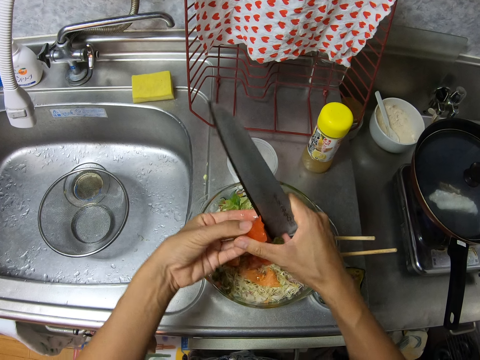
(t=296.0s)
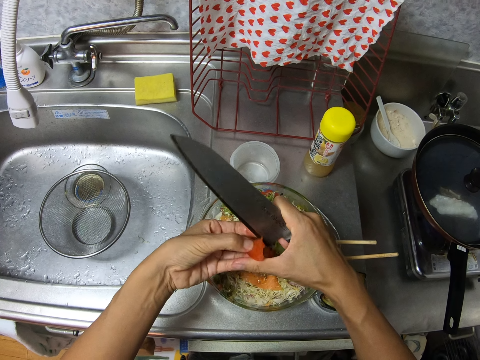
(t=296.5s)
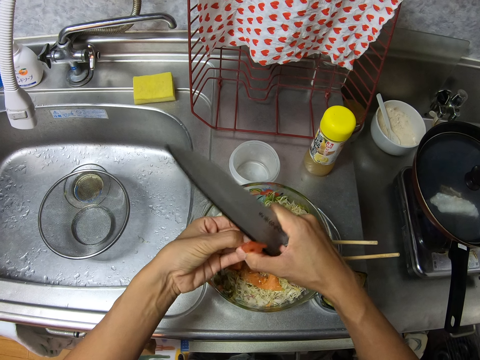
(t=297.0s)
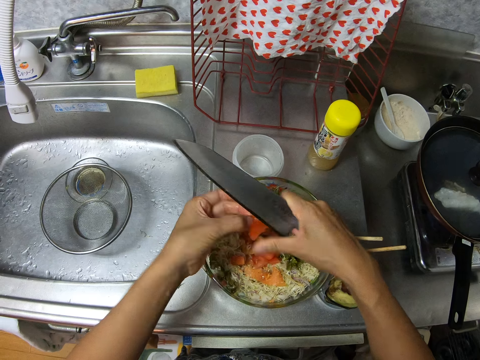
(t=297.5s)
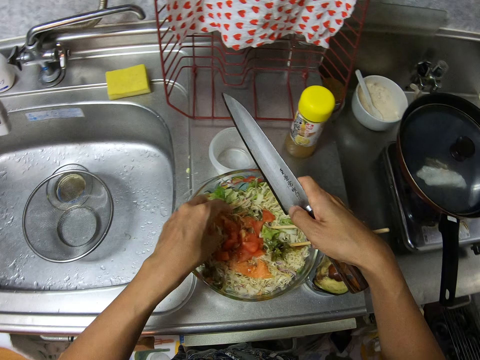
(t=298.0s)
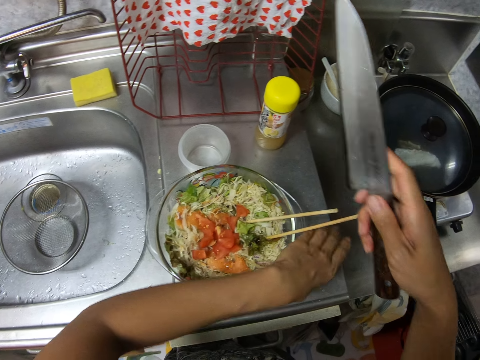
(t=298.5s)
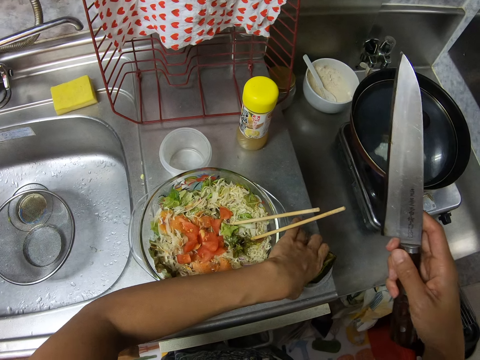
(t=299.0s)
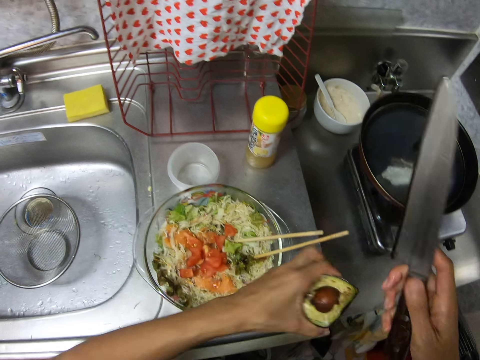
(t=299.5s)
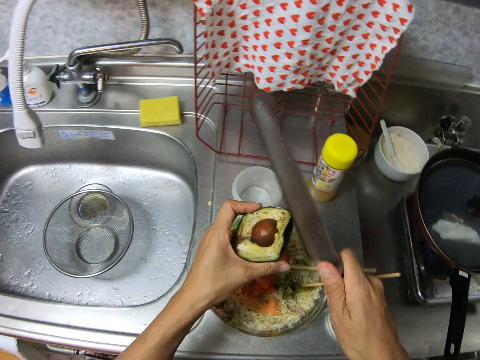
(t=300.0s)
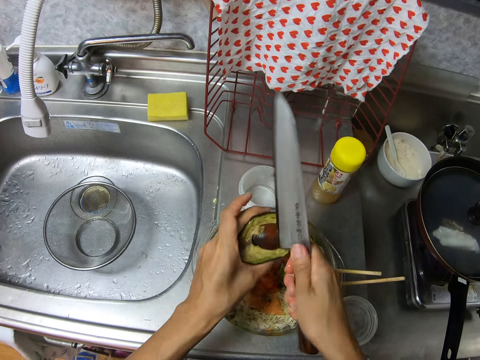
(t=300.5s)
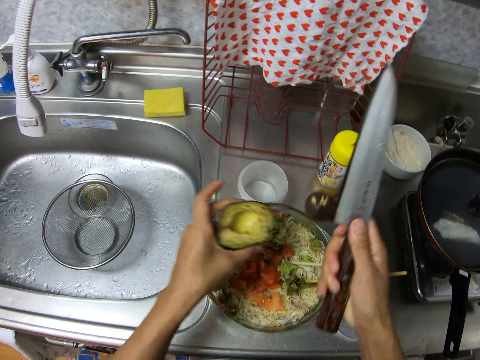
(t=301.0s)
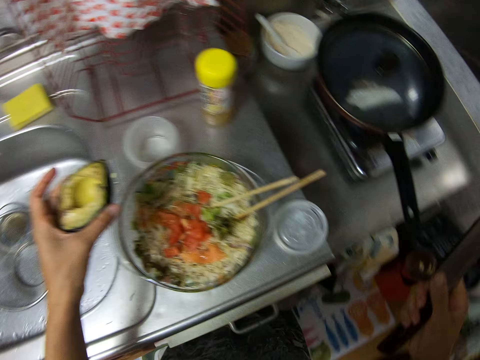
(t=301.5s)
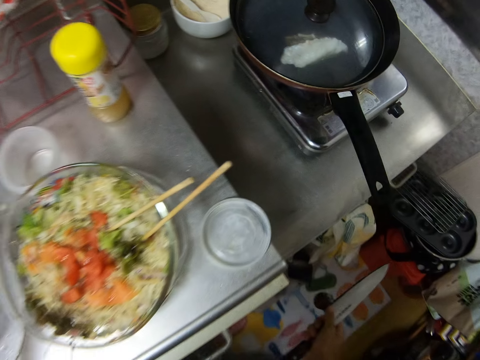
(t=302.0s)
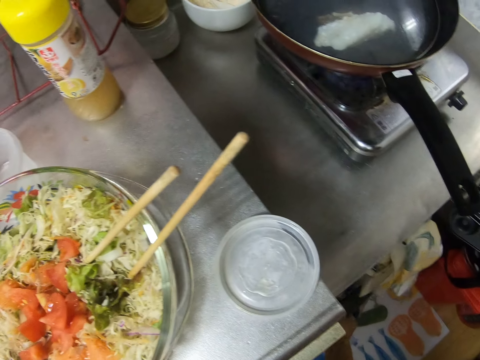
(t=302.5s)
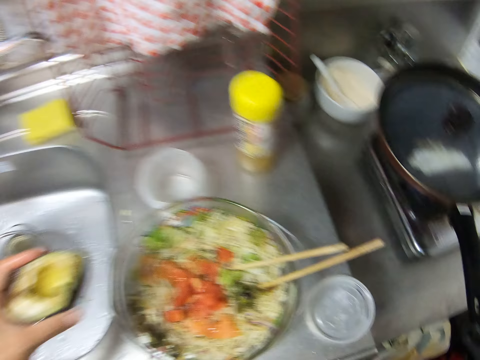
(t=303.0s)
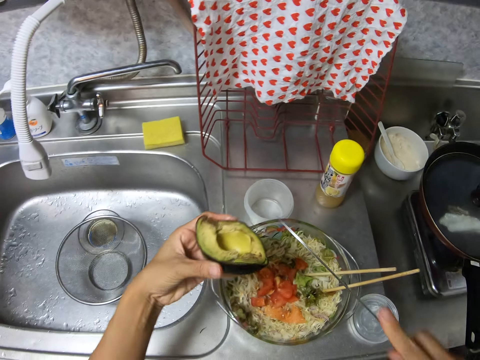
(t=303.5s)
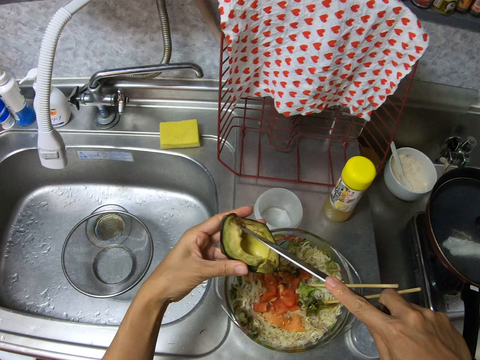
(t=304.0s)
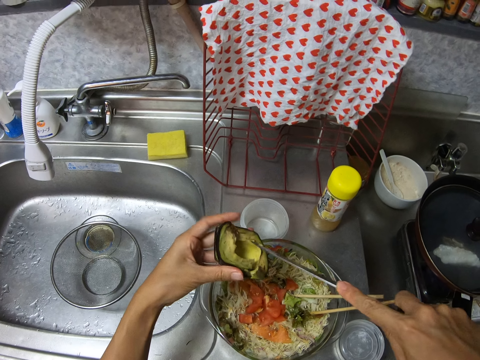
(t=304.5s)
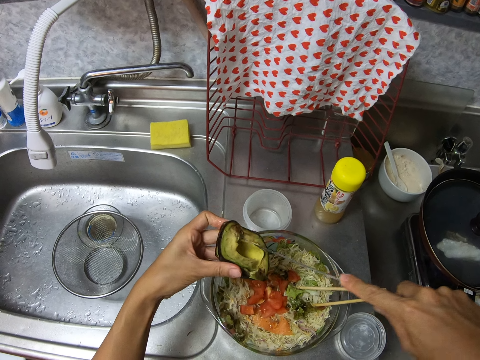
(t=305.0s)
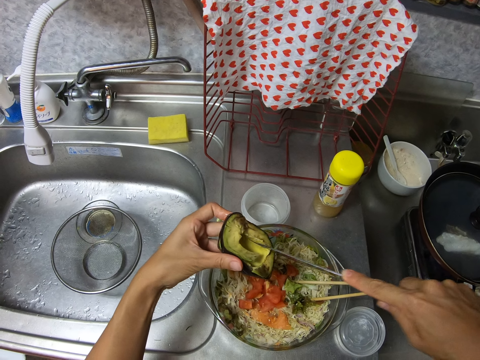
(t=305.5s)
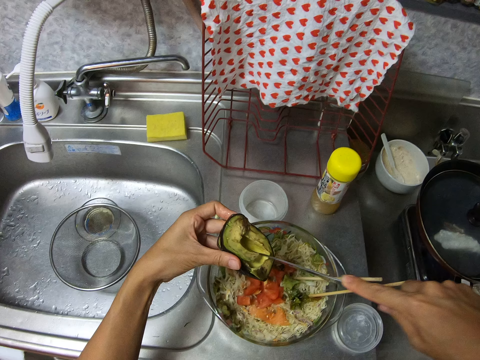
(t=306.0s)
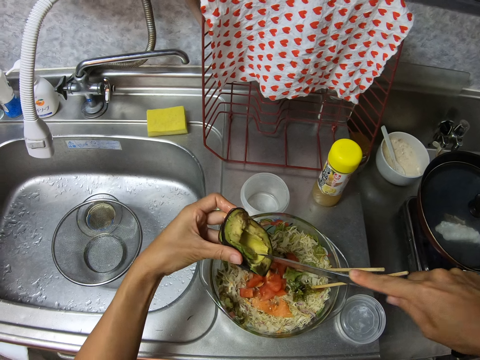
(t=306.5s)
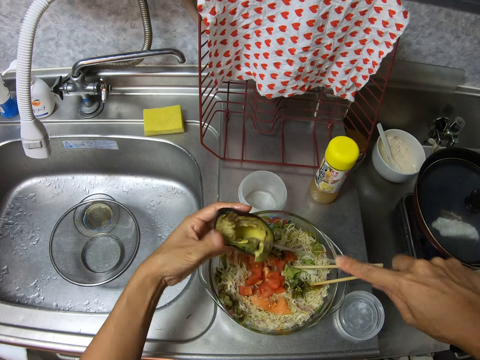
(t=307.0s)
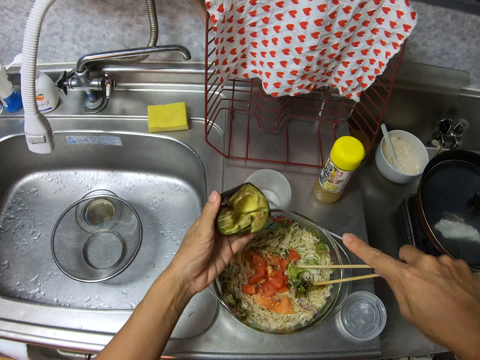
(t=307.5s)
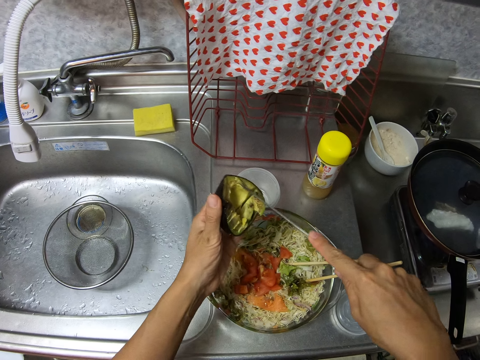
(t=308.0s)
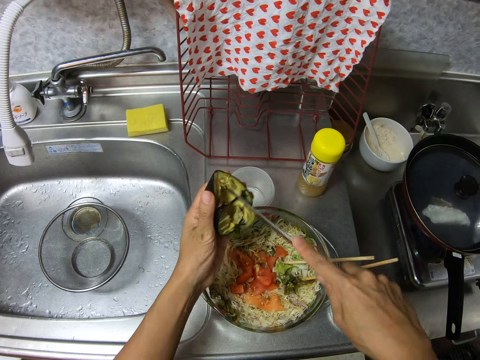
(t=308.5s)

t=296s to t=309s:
The camera wearer drops a piece of tomato in the glass bowl with his left hand. He picks an avocado fruit on a table top with his left hand. He removes the avocado seed with the knife in his right hand. He drops the avocado fruit or seed in the bin with his right hand. He cuts the avocado fruit with the knife in his right hand.

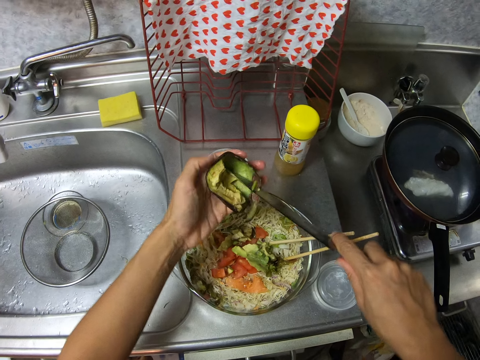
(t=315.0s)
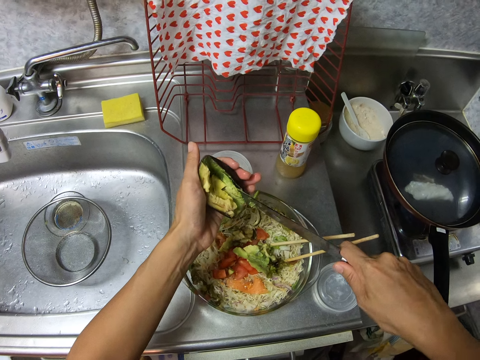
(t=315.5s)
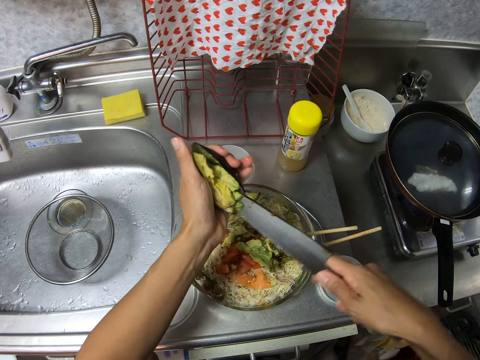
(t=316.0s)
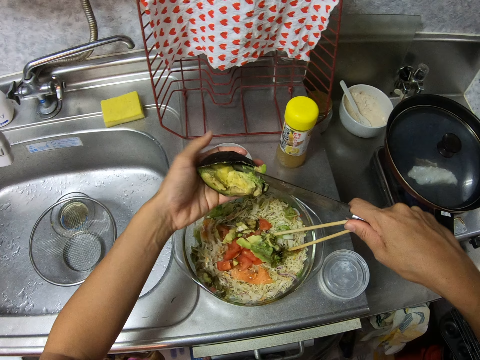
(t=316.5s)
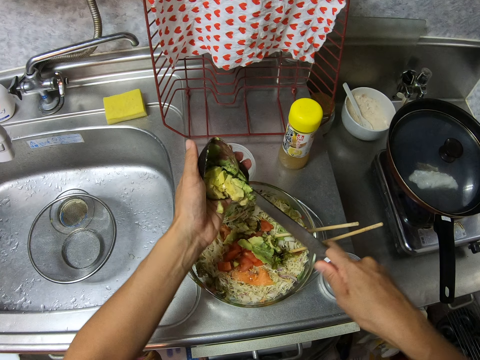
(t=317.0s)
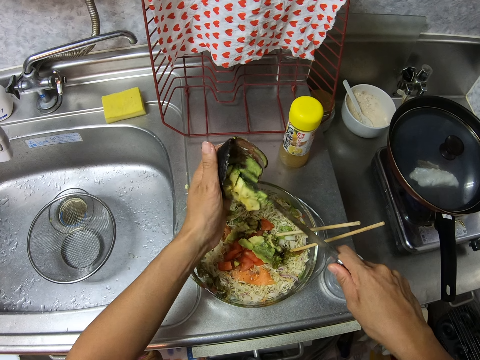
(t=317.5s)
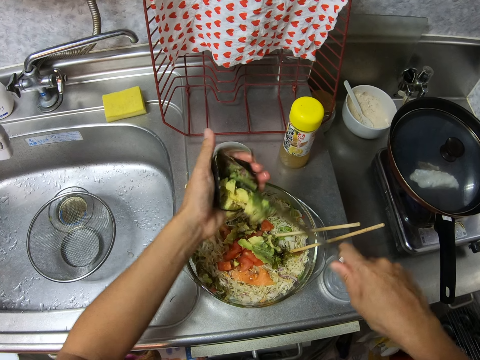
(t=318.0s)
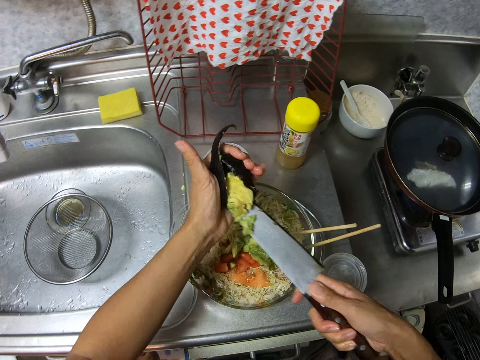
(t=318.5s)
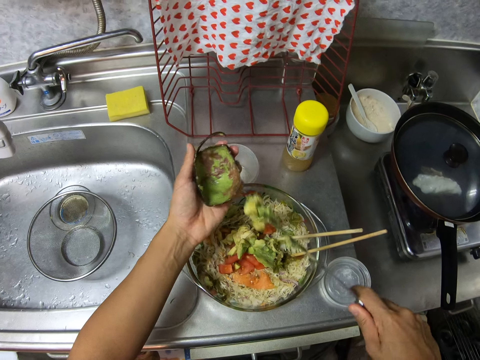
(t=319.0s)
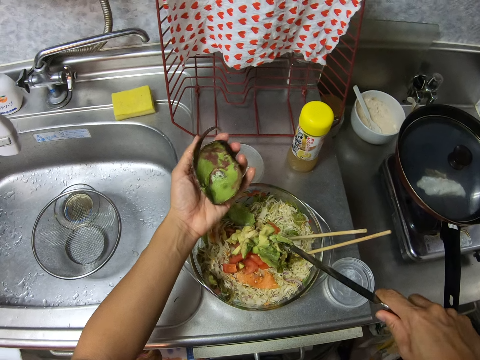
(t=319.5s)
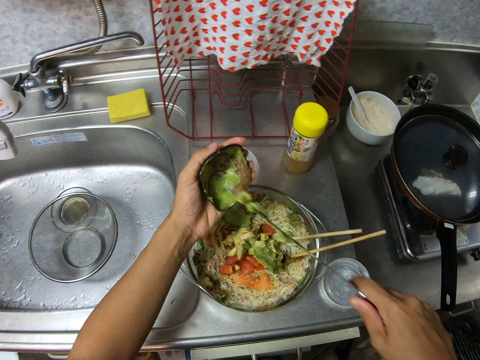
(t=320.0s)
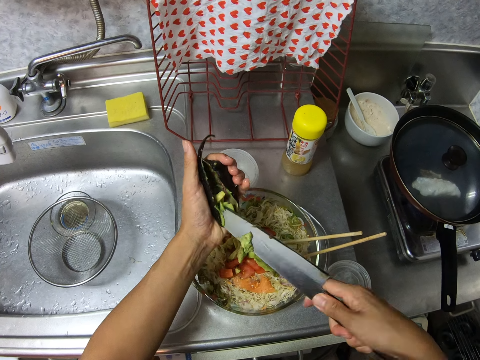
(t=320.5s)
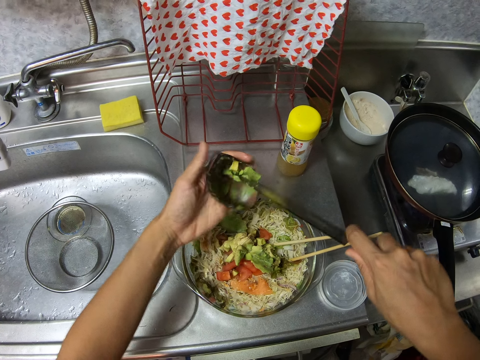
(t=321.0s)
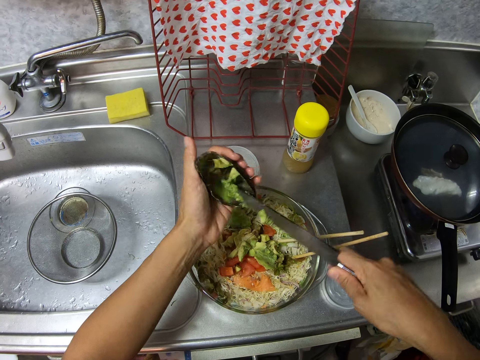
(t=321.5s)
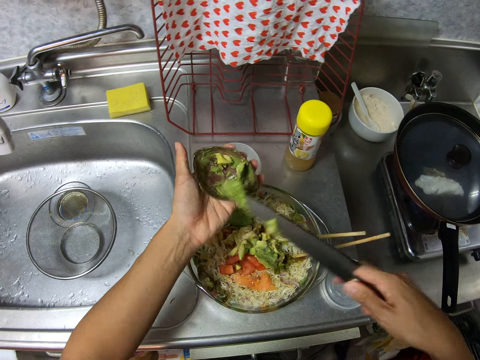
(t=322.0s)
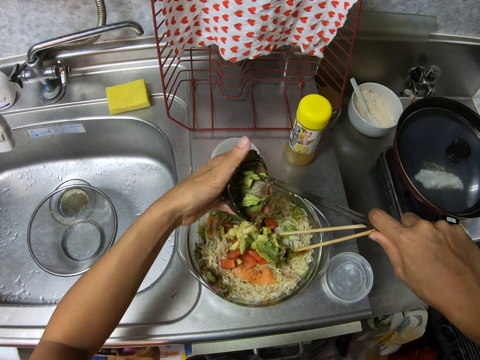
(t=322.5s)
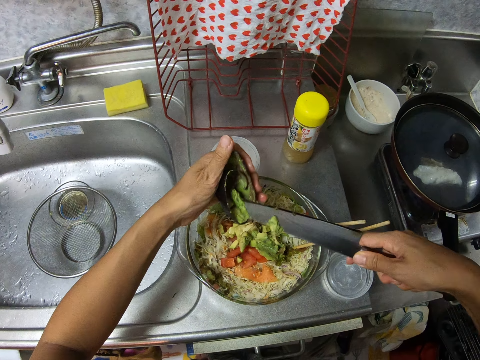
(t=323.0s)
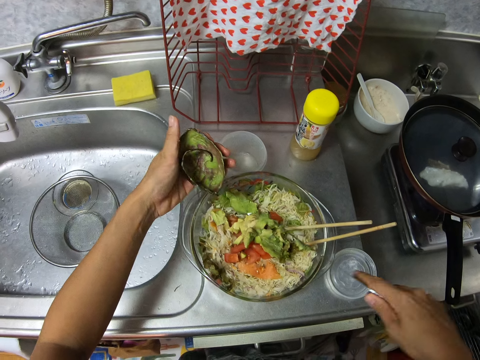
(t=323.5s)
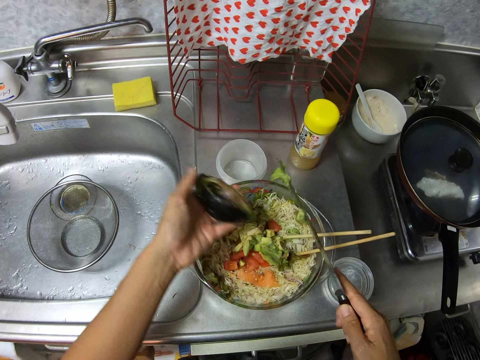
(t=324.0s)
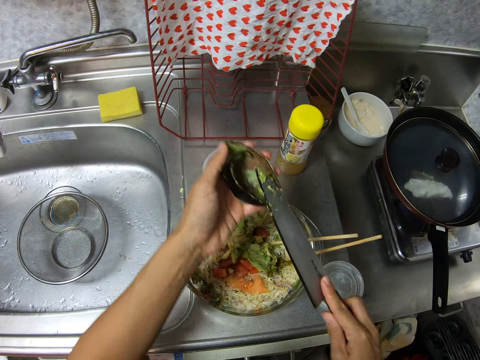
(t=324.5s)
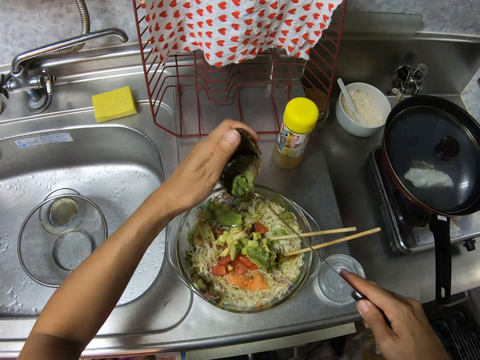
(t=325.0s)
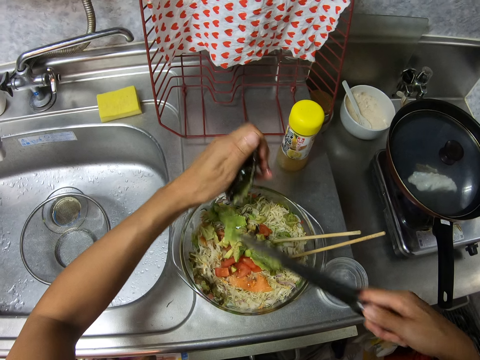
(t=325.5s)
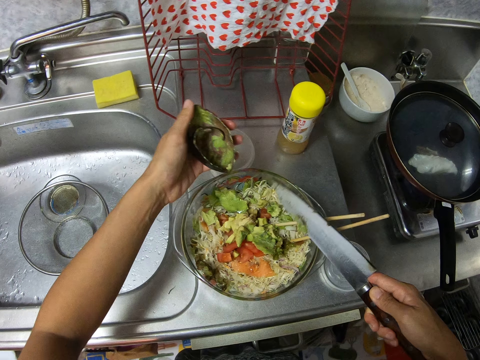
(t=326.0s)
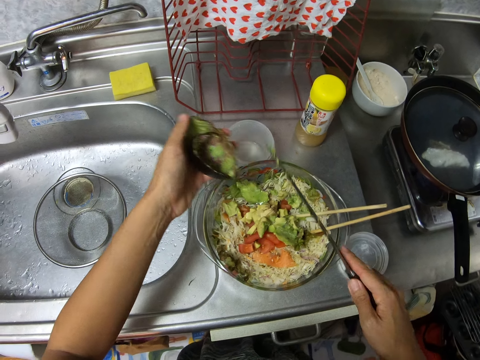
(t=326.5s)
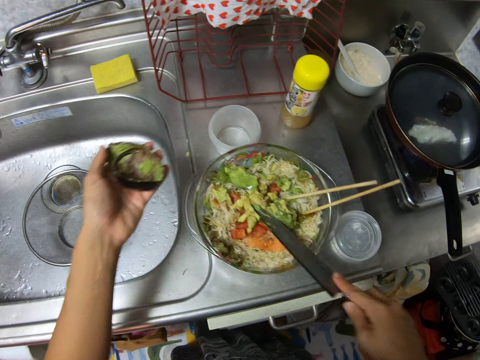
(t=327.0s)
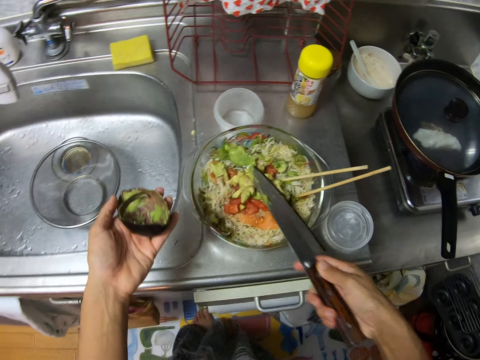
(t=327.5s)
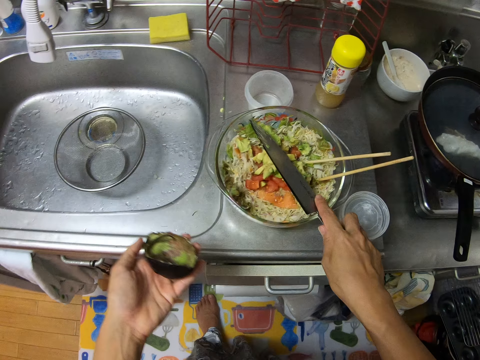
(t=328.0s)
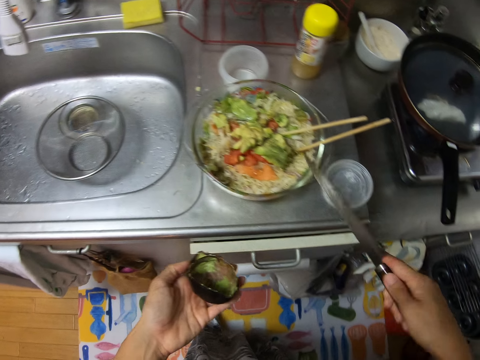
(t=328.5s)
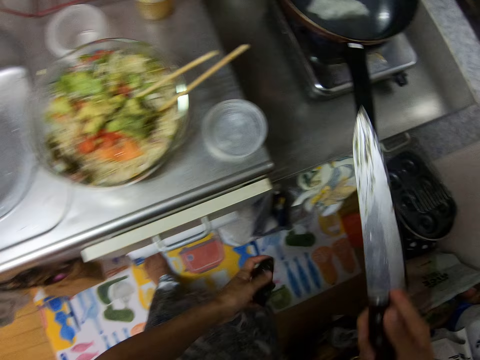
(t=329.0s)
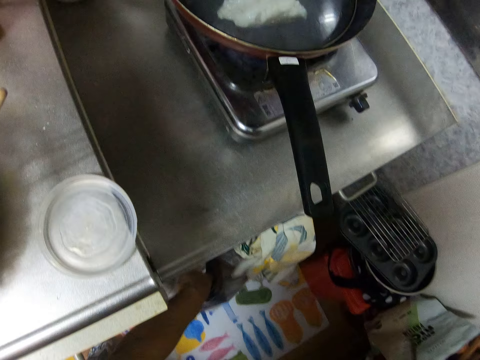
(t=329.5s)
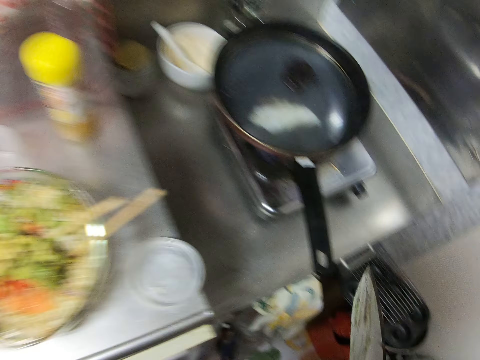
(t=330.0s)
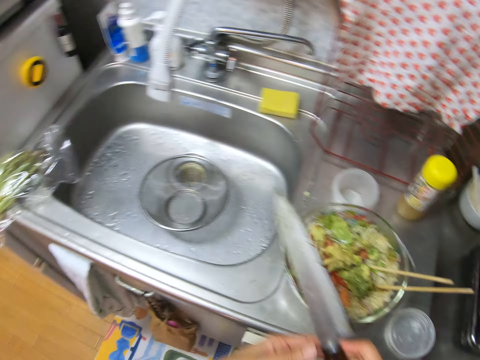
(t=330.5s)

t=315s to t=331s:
The camera wearer scrapes the avocado fruit into the glass bowl with the knife in his right hand. He does this repeatedly. He wipes the knife in his right hand on the edge of the glass bowl. He drops the peel of the avocado fruit in the bin with his left hand.
